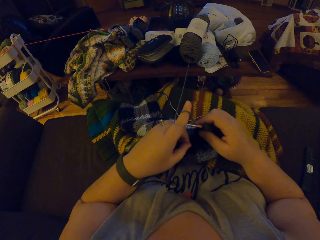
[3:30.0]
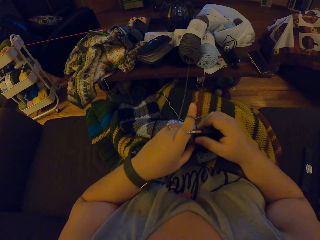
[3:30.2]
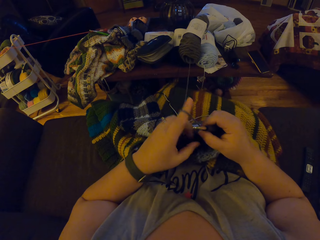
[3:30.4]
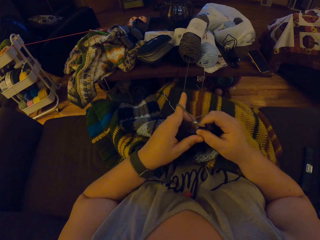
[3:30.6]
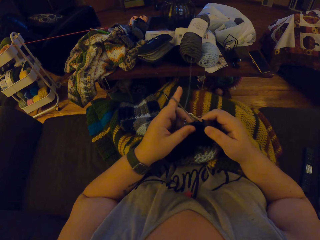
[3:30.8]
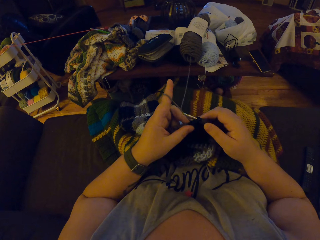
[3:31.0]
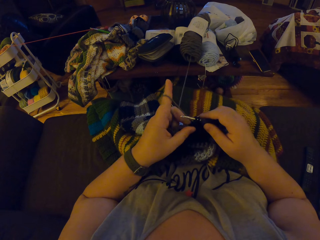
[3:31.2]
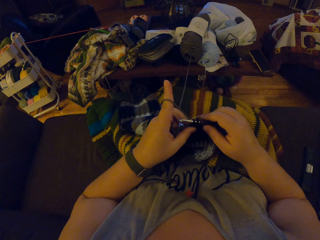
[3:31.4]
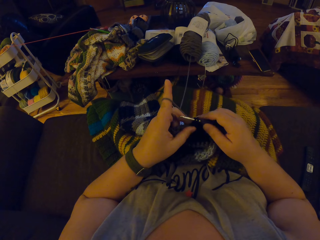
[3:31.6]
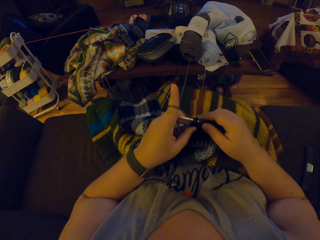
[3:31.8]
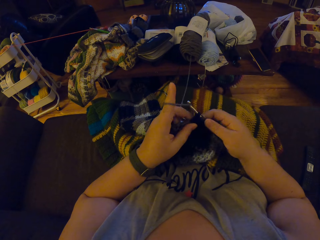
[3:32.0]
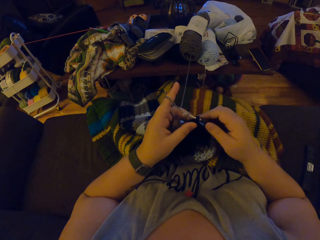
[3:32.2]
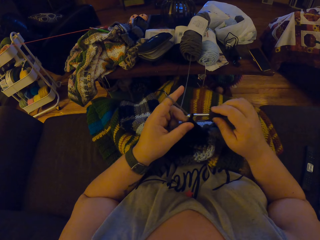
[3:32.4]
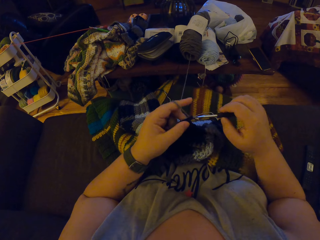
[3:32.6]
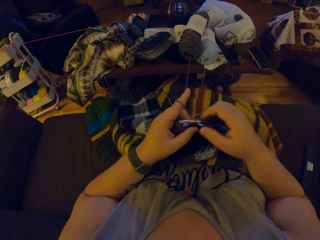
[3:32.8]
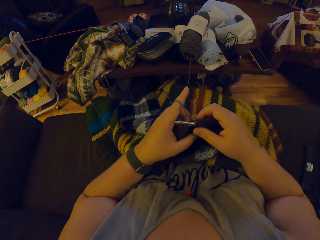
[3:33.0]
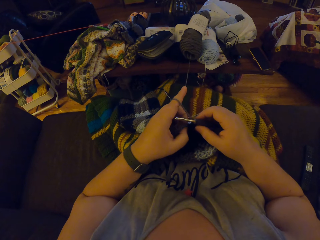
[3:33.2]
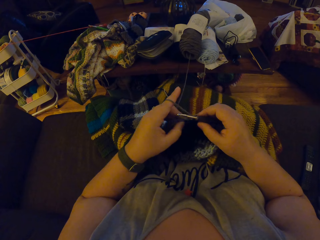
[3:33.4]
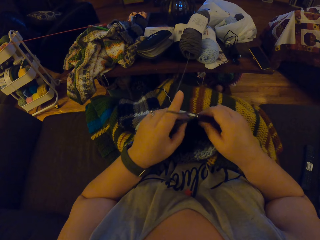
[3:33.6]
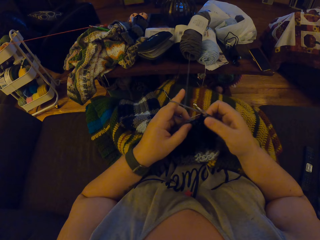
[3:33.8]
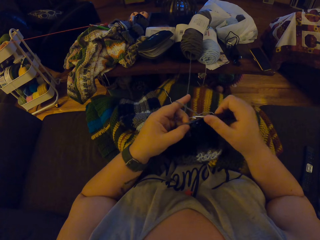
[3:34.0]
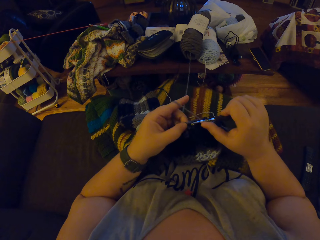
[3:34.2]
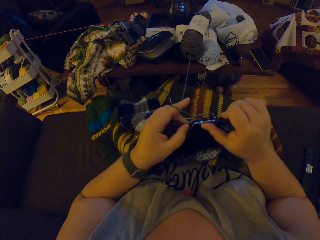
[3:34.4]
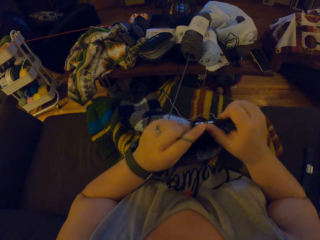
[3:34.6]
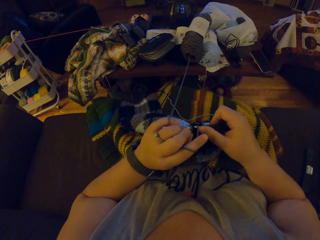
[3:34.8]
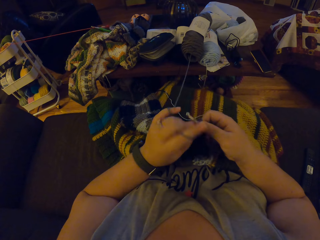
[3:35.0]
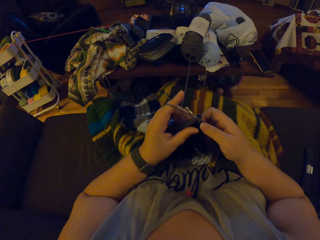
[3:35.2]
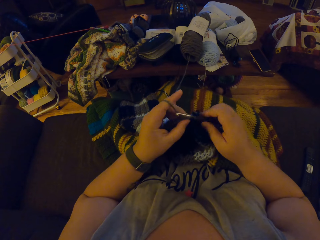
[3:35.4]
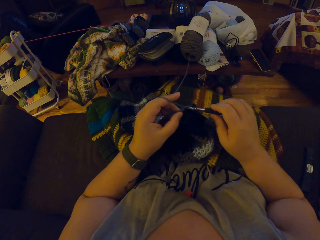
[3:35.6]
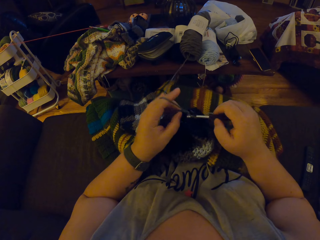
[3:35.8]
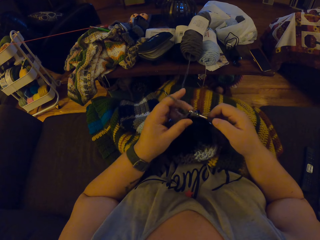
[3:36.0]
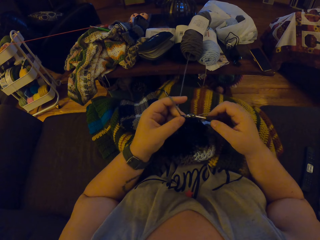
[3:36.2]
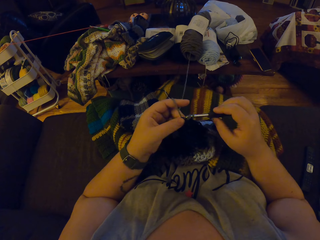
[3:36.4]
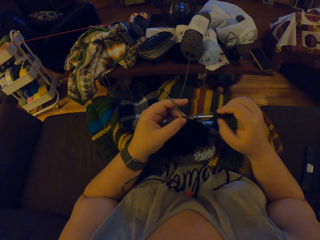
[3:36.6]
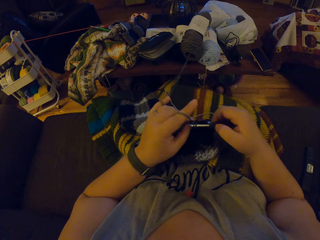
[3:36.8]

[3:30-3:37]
The camera wearer folds the yarn on her finger. She crochets the grey yarn with the crochet hook.

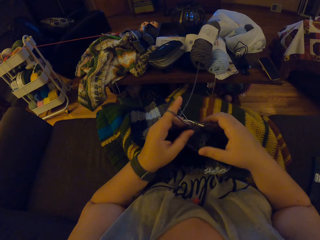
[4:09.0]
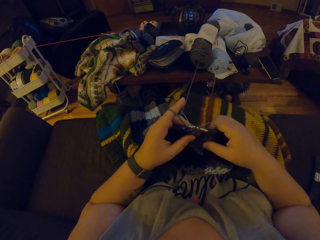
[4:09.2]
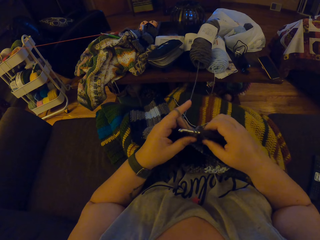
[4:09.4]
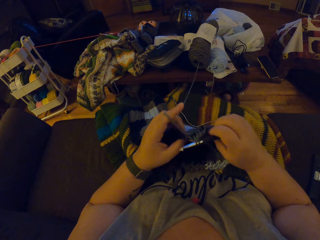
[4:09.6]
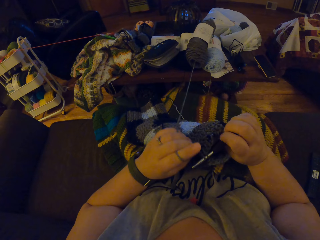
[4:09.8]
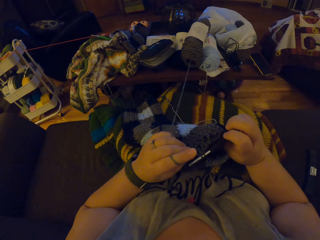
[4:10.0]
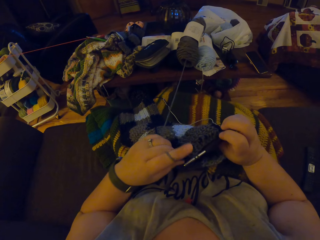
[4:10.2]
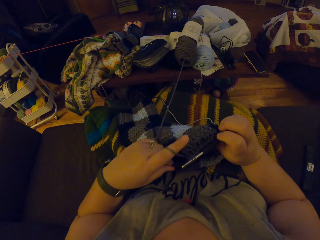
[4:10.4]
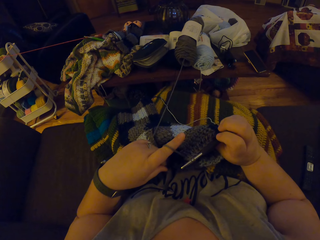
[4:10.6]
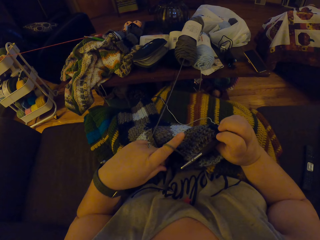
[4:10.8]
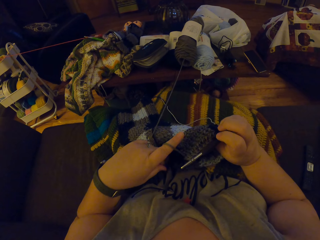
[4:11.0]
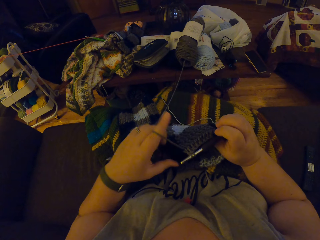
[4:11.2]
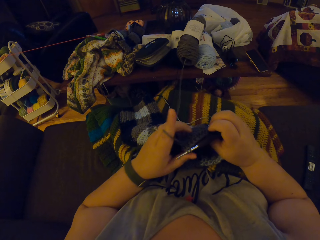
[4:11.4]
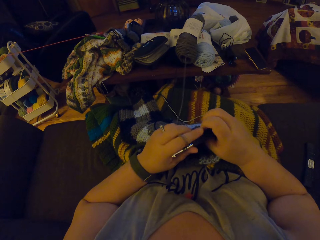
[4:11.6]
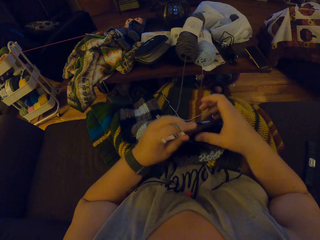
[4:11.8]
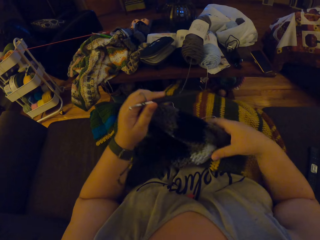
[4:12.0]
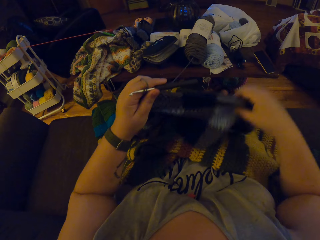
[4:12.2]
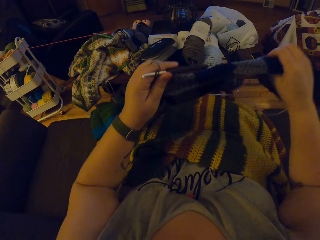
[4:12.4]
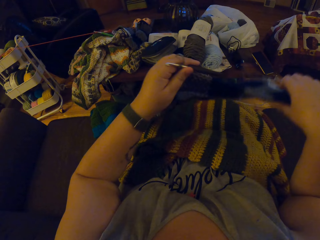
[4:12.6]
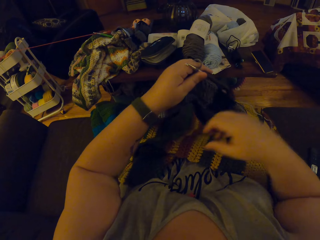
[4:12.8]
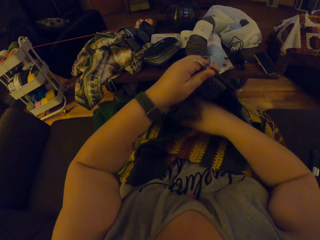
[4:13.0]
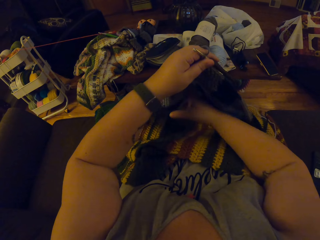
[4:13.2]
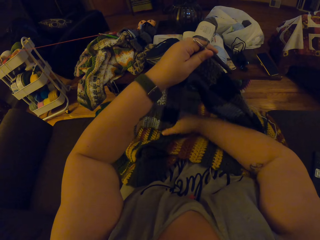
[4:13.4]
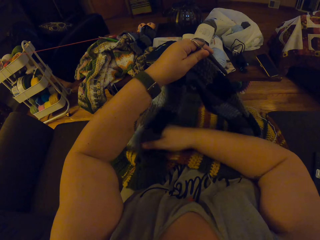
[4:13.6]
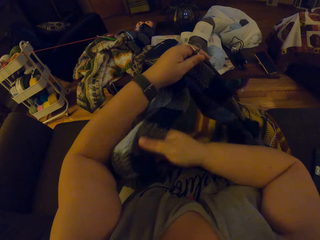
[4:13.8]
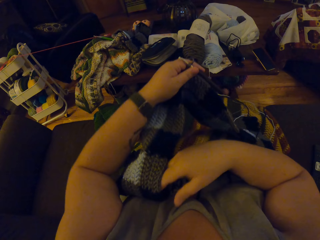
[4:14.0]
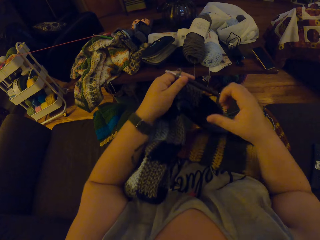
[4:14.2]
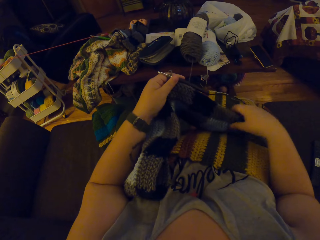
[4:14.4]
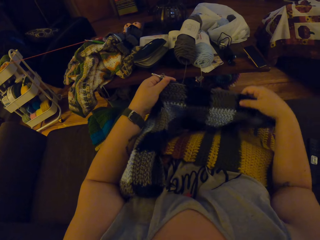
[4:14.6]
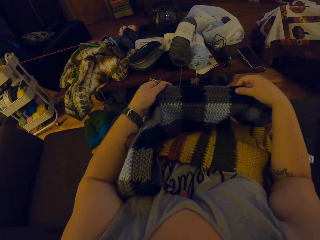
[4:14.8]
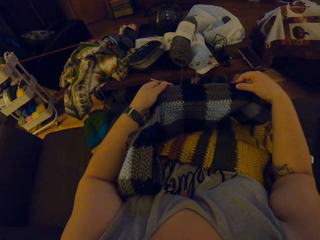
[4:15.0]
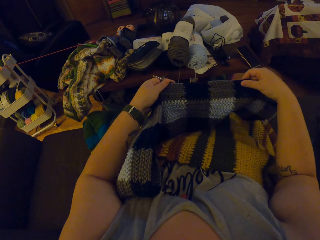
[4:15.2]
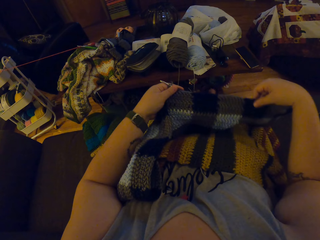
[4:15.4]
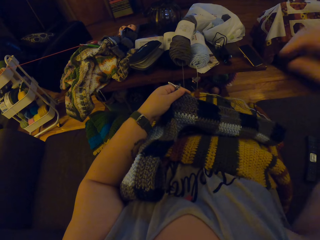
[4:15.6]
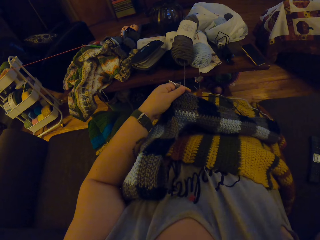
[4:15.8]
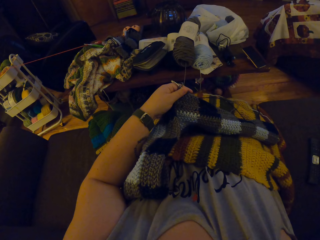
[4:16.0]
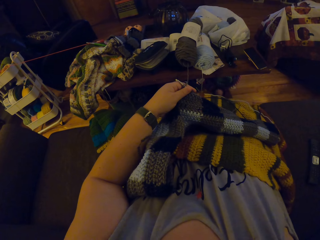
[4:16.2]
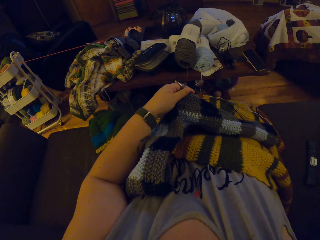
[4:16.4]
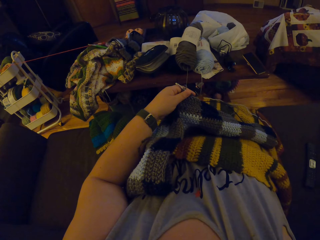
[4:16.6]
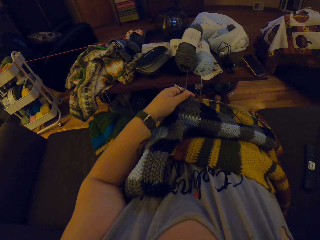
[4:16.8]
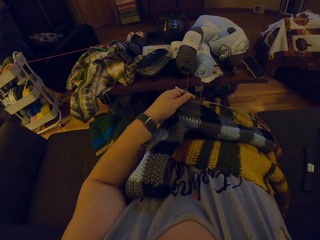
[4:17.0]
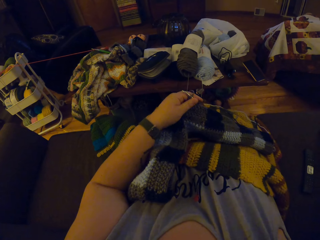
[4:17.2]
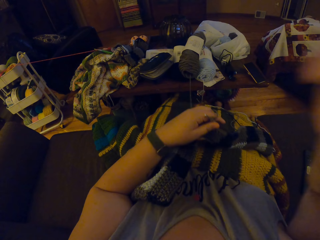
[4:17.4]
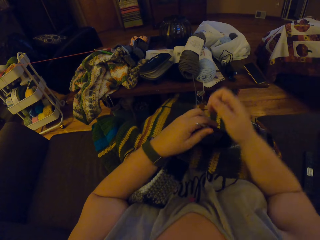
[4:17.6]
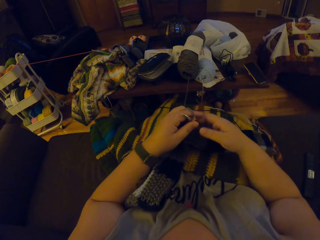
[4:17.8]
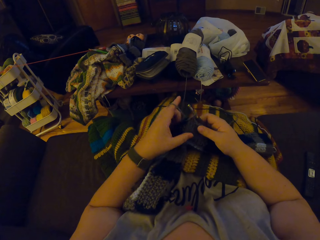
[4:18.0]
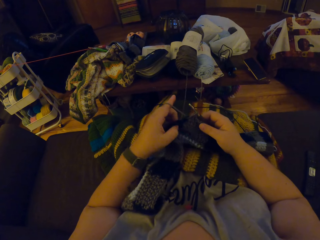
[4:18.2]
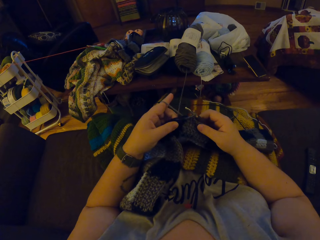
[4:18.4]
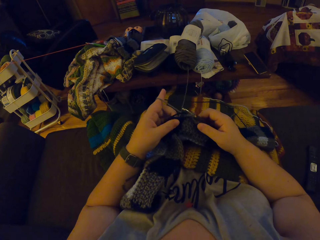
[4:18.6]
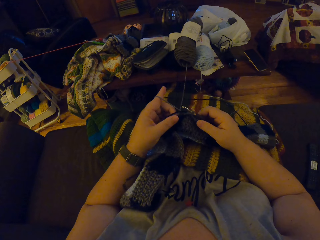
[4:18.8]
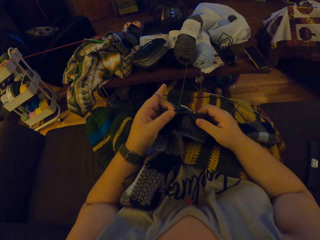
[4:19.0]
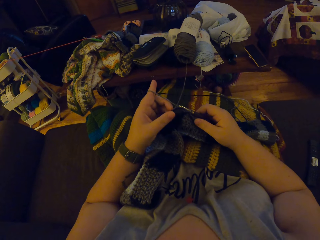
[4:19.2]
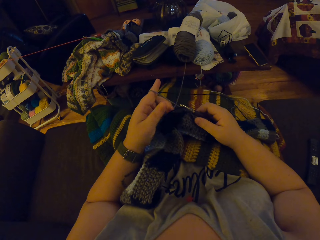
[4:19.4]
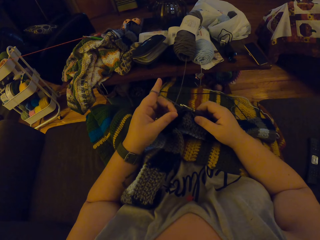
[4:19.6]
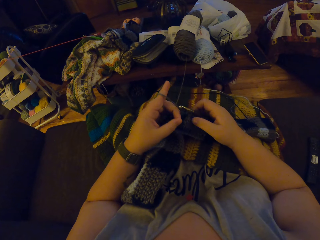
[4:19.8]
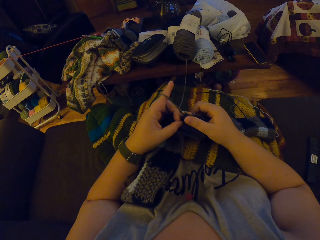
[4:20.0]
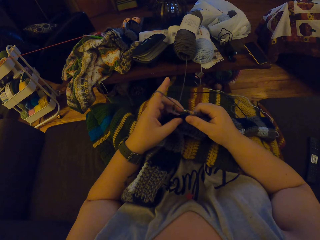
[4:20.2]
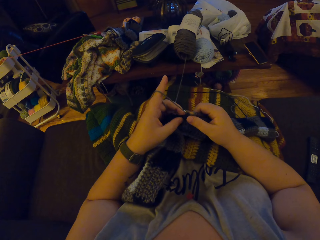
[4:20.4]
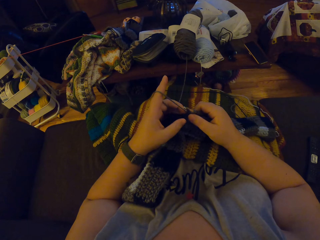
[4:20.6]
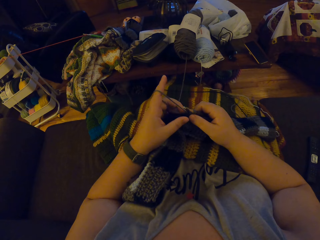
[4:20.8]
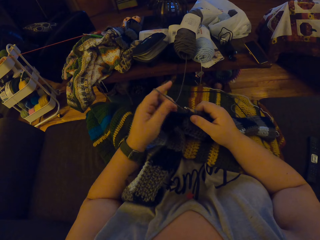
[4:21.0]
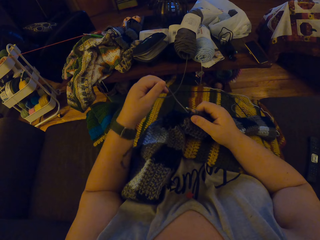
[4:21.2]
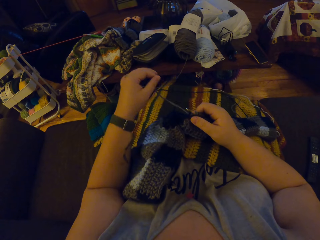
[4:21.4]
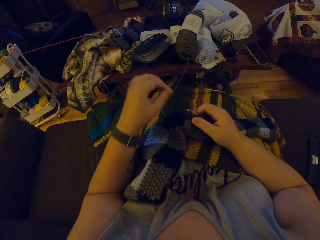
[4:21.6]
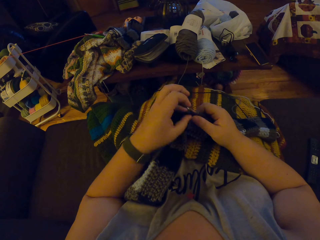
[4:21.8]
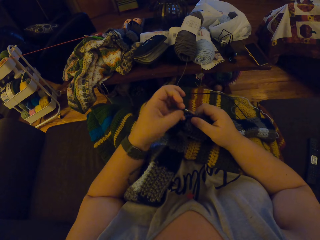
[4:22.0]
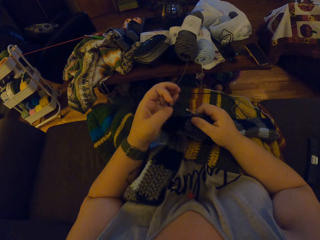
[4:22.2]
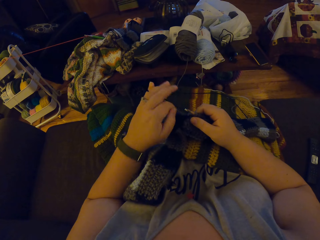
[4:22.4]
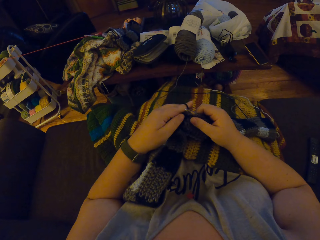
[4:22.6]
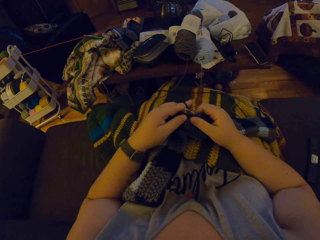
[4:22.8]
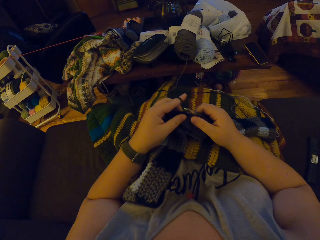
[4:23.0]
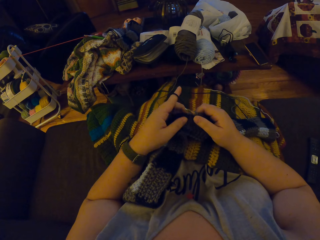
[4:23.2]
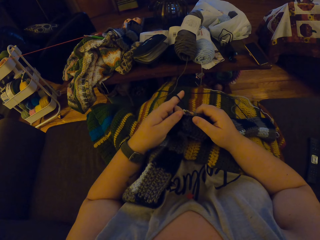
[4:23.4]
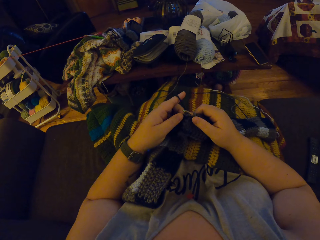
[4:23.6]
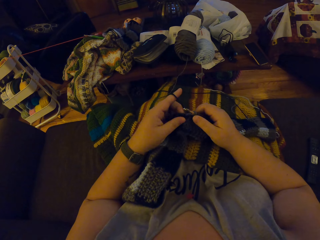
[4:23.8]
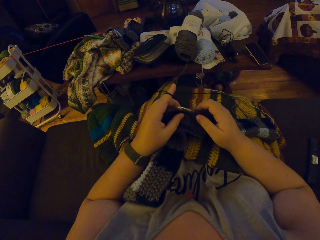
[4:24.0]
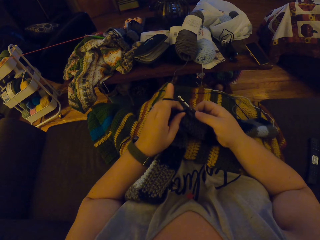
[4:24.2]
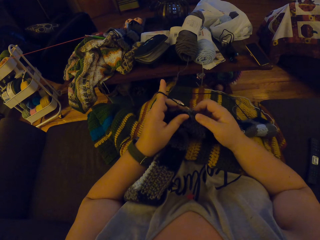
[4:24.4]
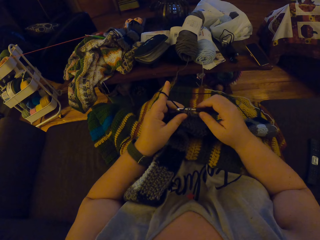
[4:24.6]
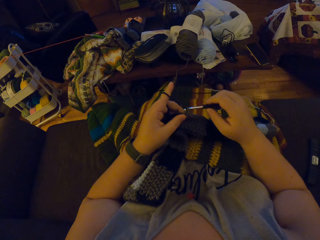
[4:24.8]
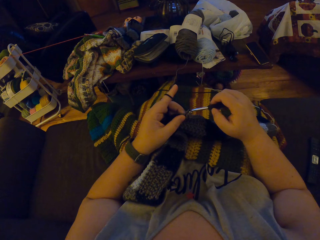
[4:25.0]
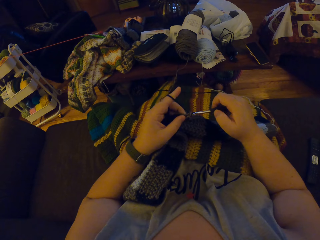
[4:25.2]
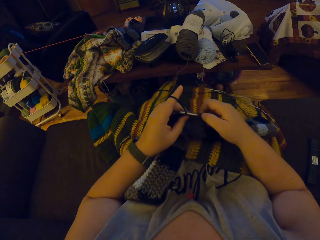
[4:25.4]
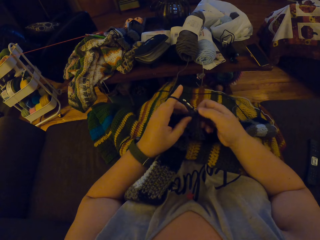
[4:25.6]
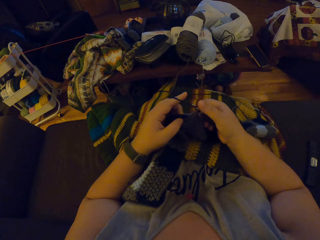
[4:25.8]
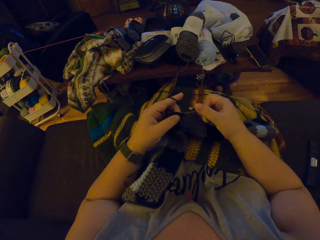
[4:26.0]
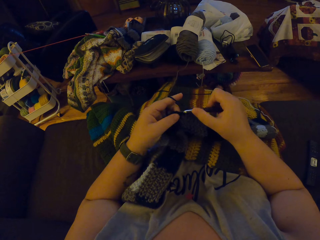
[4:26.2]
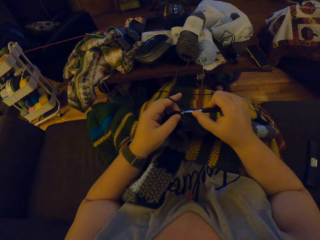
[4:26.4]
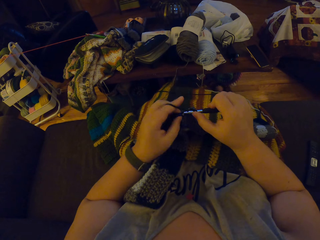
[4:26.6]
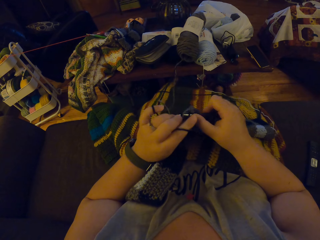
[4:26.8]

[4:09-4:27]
The camera wearer turns the woolen fabric. She adjusts the crochet on her lap. She looks at the woolen fabric. She raises her right hand to her face. She holds the crochet with her right hand and adjusts the black yarn. She unhangs the grey yarn from her left index finger. She pulls the yarn. She hangs the black yarn on her left pinky and left index fingers. She folds the yarn on her finger. She crochets the black yarn with the crochet hook.
